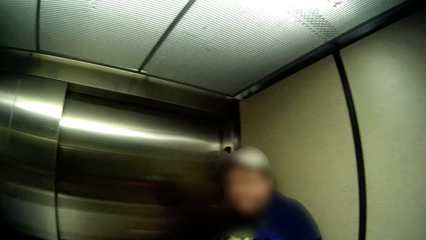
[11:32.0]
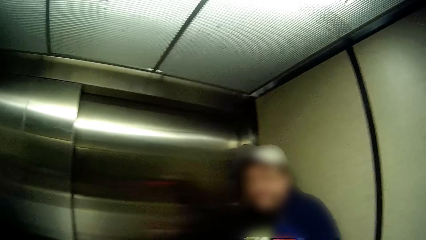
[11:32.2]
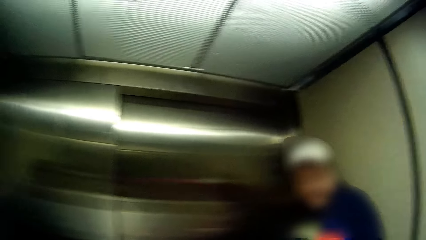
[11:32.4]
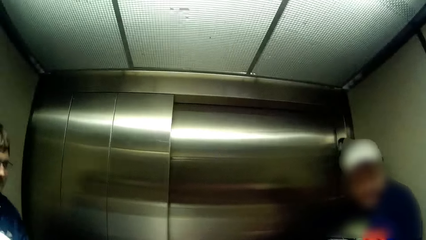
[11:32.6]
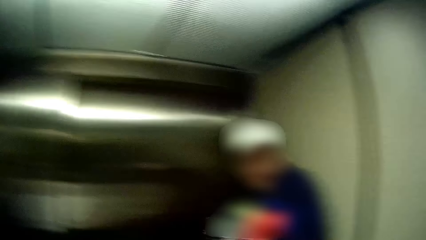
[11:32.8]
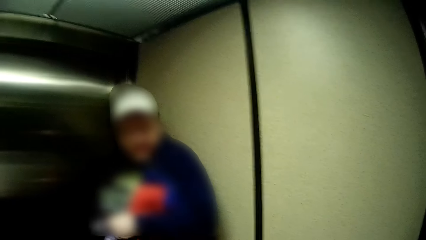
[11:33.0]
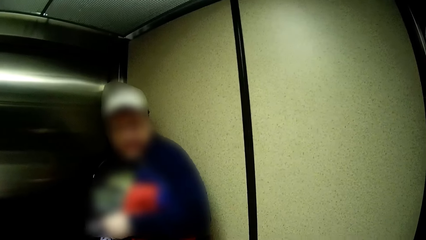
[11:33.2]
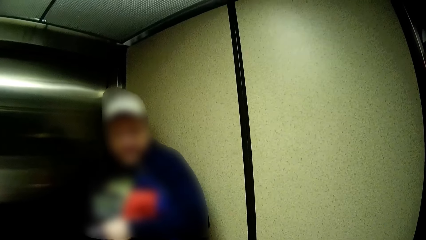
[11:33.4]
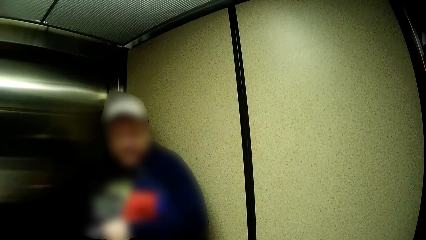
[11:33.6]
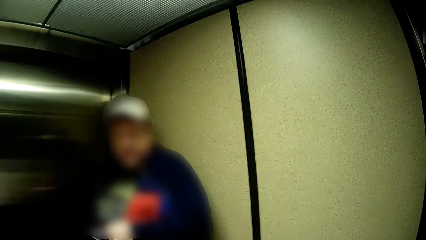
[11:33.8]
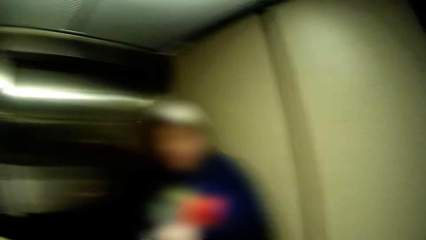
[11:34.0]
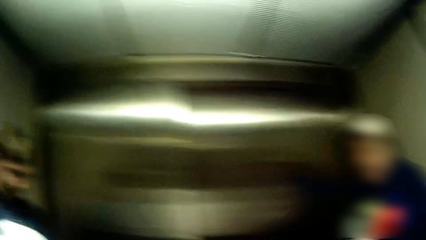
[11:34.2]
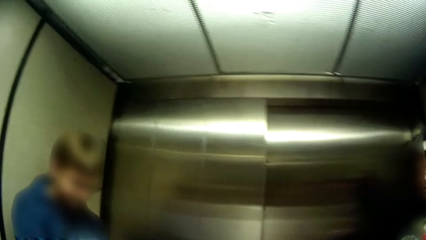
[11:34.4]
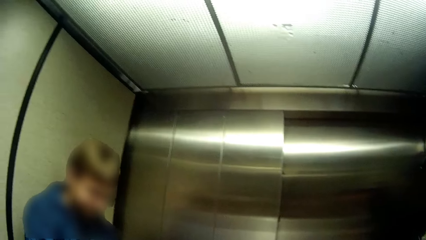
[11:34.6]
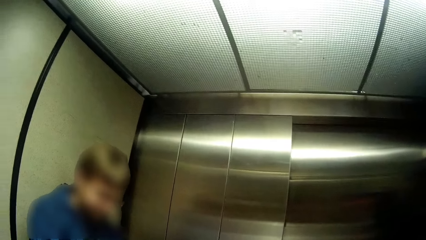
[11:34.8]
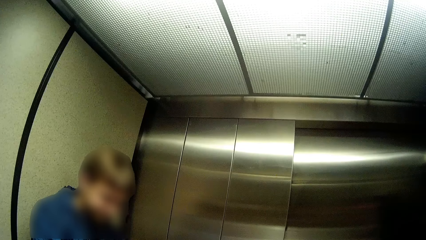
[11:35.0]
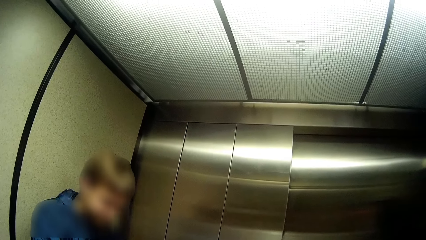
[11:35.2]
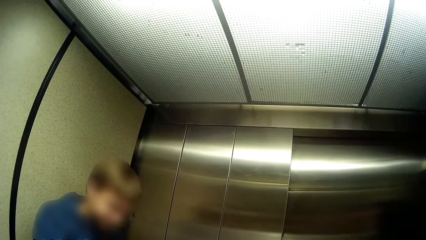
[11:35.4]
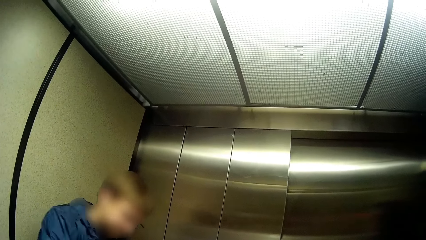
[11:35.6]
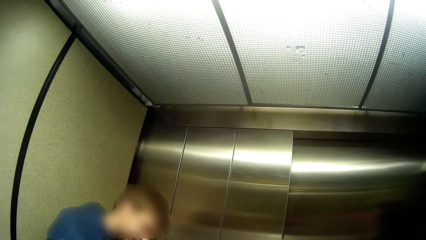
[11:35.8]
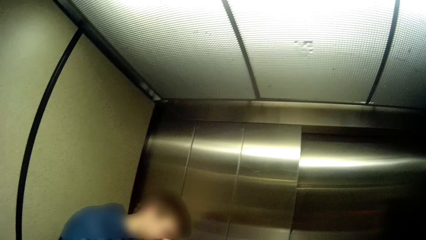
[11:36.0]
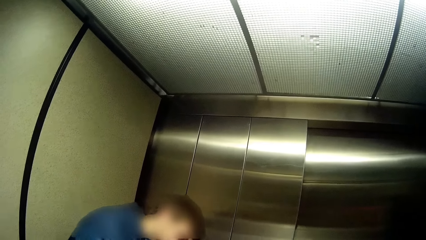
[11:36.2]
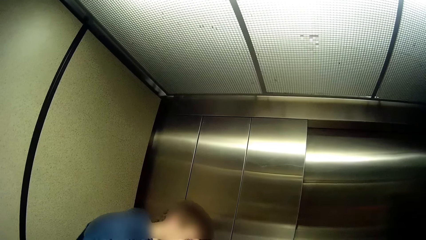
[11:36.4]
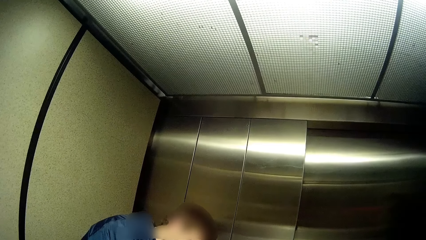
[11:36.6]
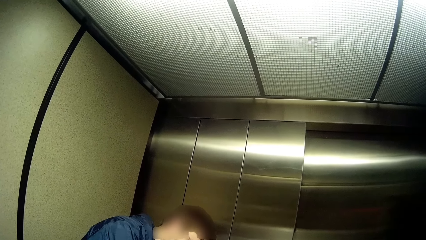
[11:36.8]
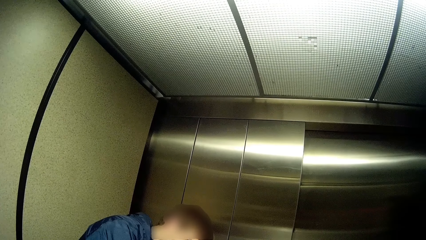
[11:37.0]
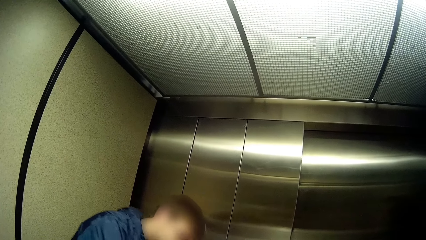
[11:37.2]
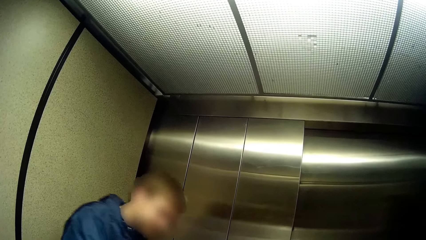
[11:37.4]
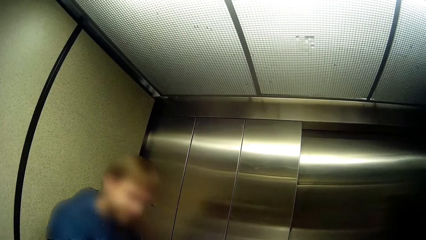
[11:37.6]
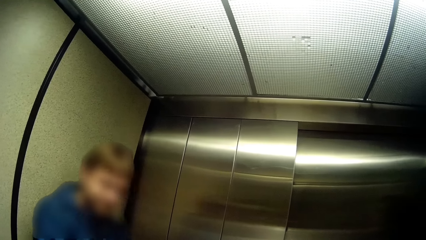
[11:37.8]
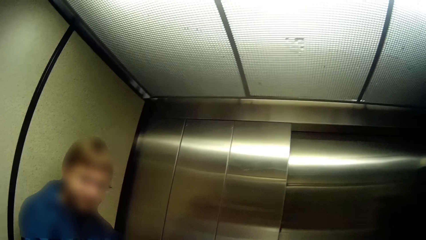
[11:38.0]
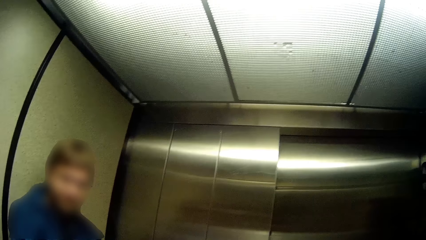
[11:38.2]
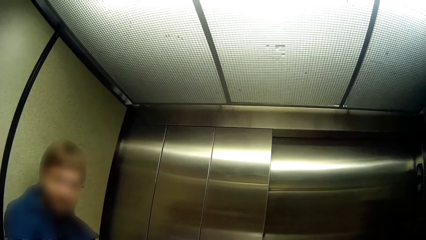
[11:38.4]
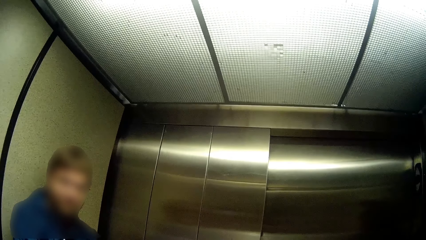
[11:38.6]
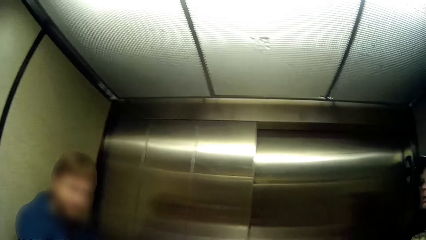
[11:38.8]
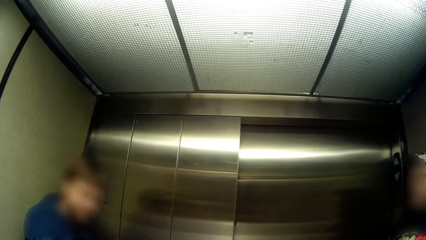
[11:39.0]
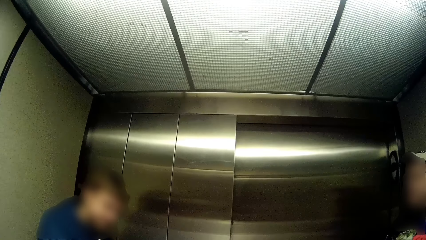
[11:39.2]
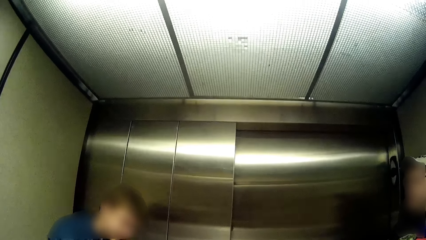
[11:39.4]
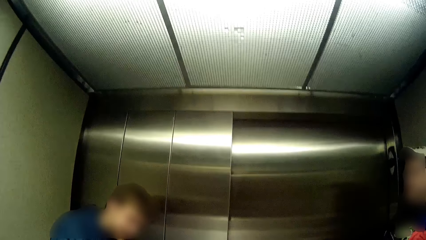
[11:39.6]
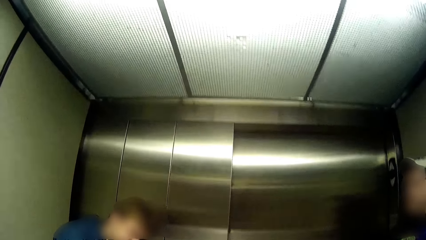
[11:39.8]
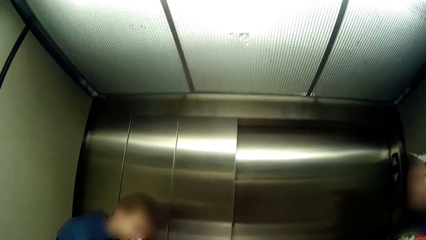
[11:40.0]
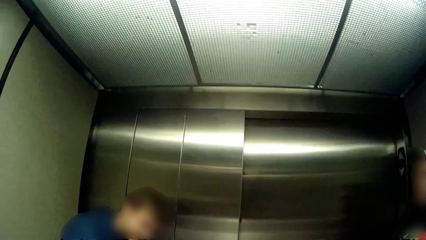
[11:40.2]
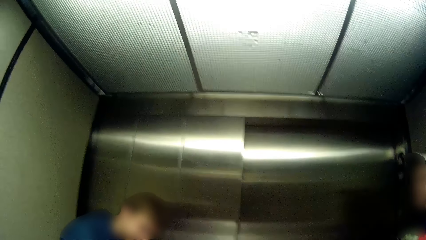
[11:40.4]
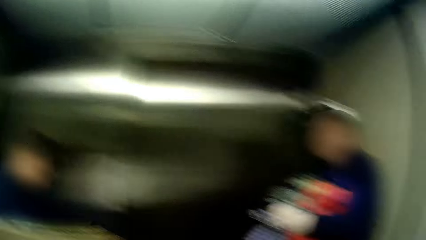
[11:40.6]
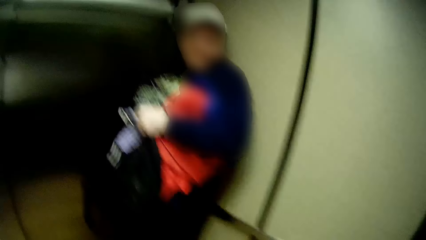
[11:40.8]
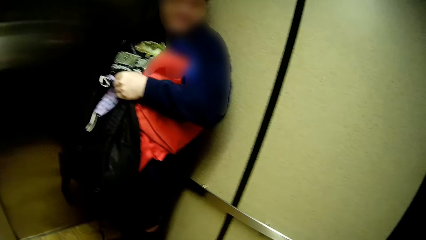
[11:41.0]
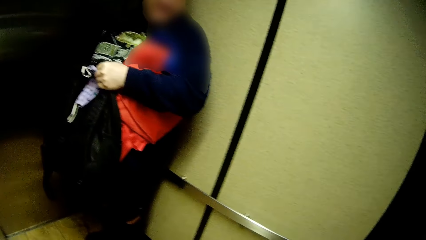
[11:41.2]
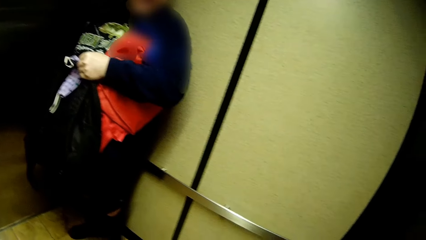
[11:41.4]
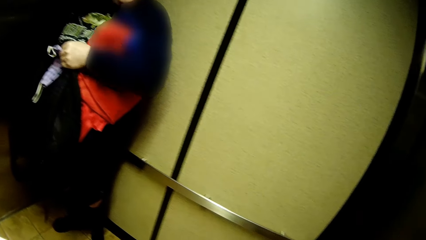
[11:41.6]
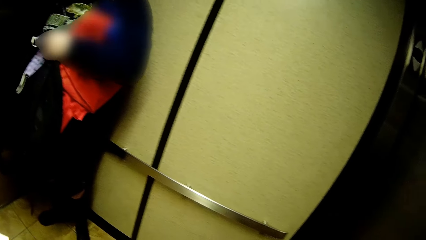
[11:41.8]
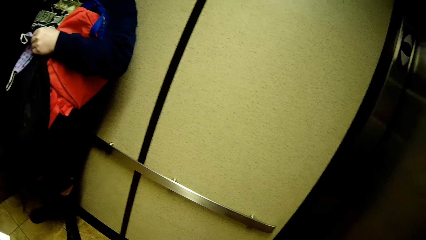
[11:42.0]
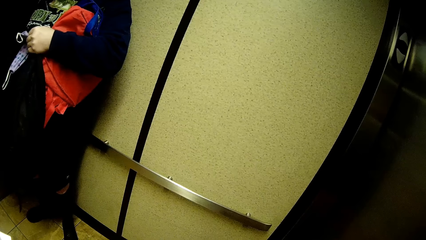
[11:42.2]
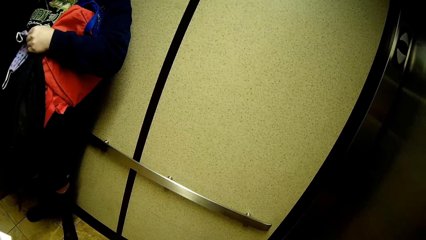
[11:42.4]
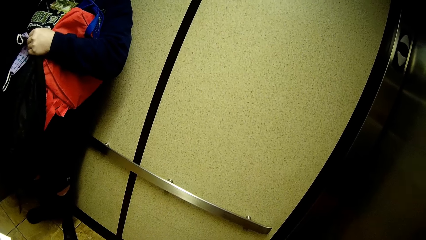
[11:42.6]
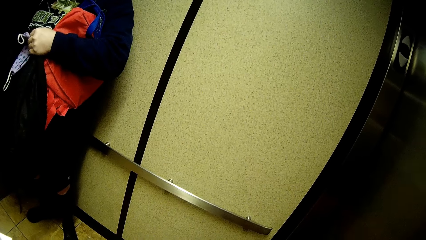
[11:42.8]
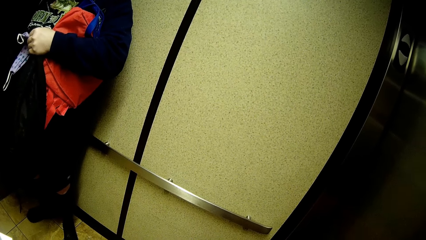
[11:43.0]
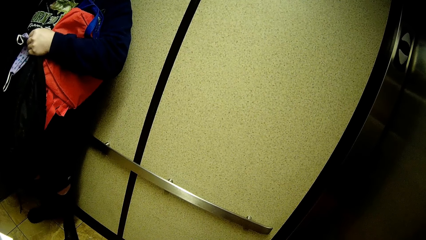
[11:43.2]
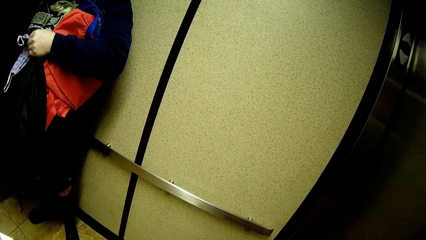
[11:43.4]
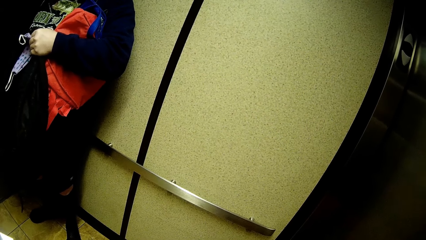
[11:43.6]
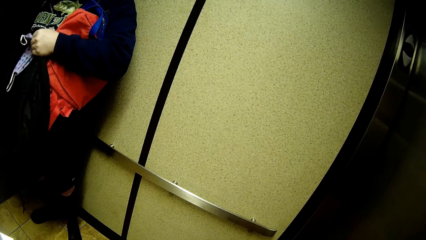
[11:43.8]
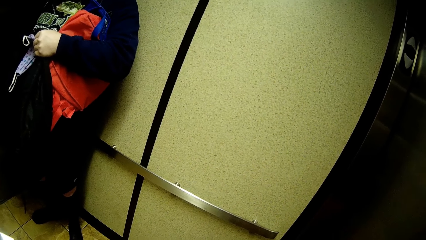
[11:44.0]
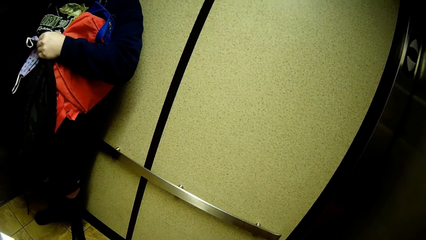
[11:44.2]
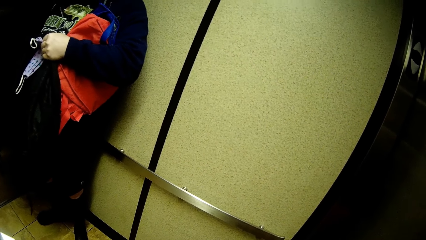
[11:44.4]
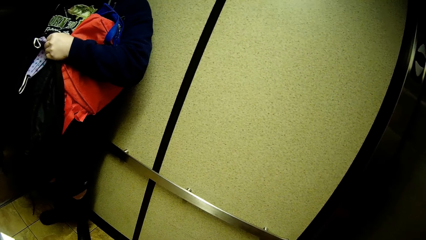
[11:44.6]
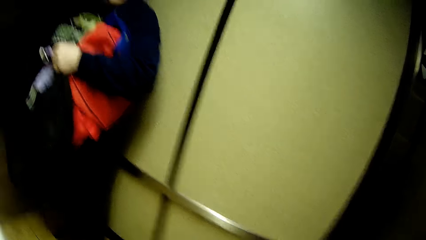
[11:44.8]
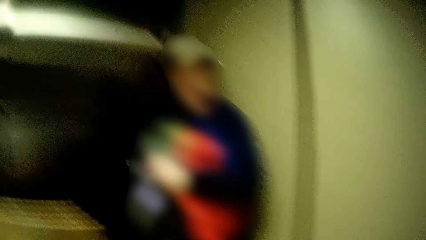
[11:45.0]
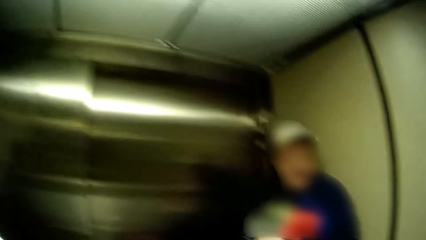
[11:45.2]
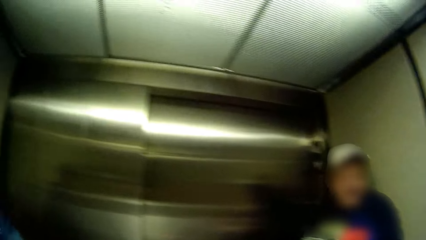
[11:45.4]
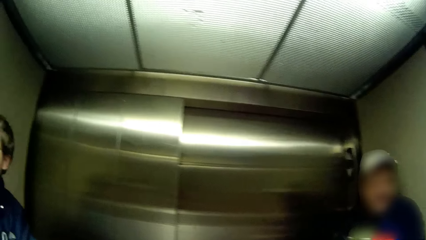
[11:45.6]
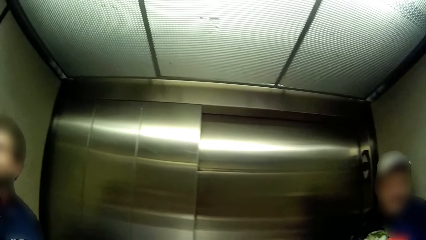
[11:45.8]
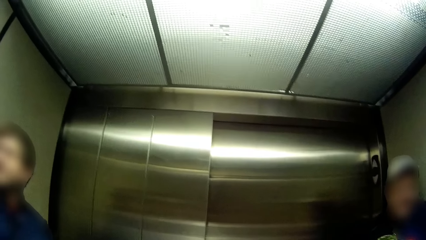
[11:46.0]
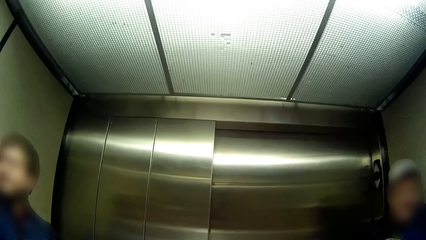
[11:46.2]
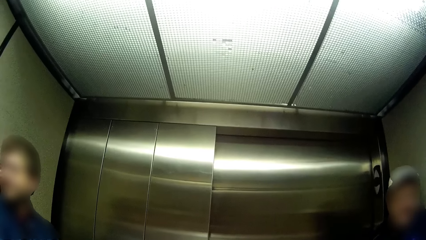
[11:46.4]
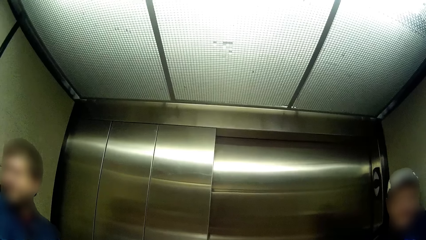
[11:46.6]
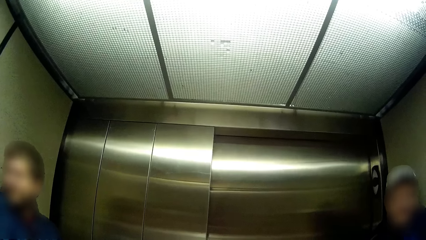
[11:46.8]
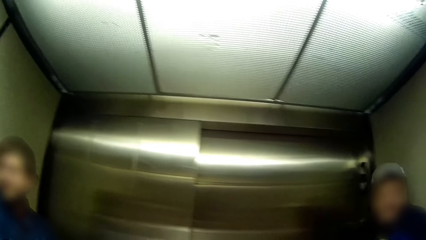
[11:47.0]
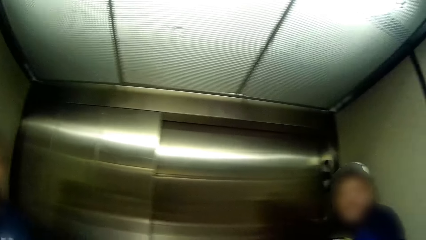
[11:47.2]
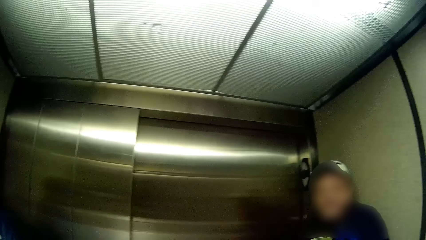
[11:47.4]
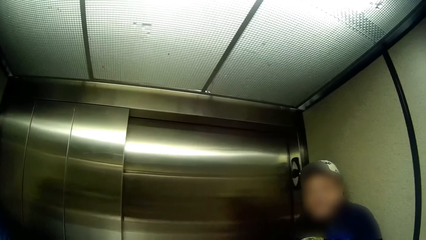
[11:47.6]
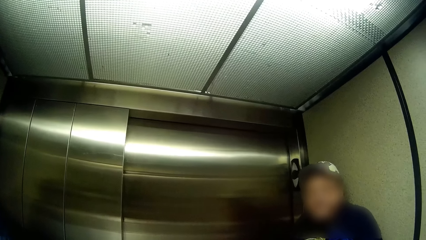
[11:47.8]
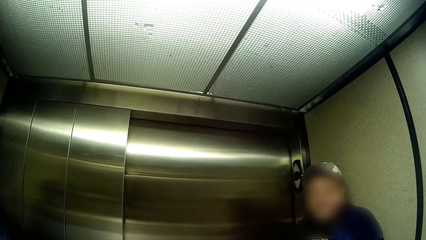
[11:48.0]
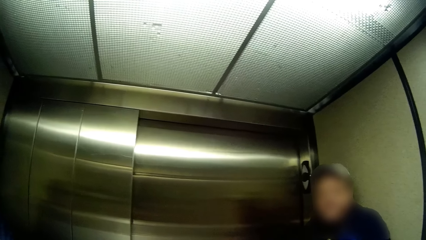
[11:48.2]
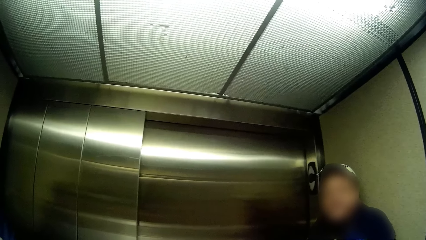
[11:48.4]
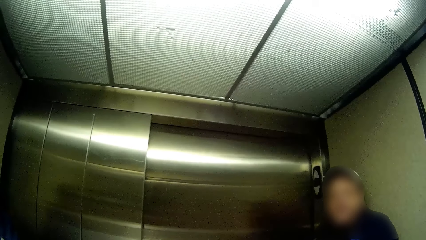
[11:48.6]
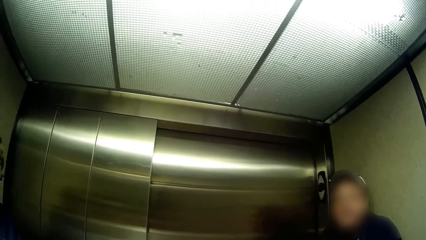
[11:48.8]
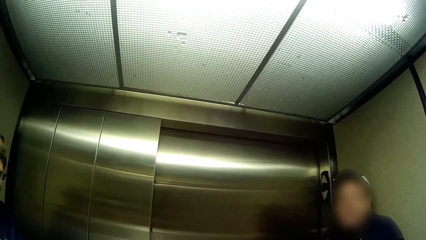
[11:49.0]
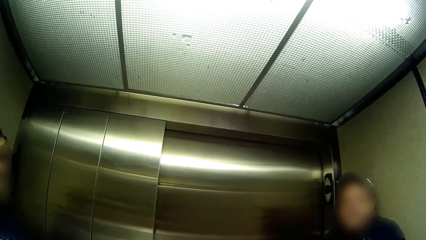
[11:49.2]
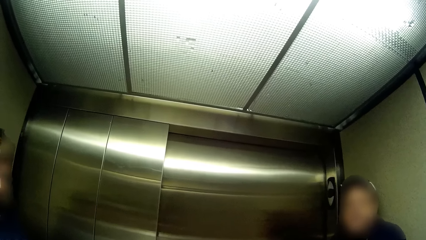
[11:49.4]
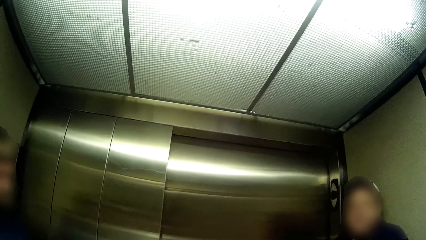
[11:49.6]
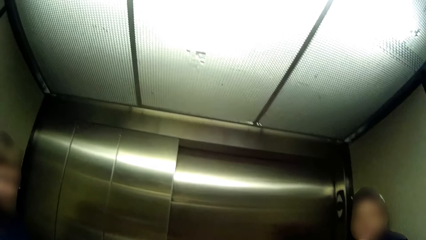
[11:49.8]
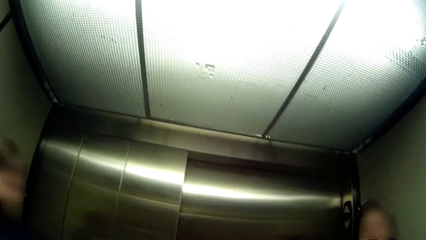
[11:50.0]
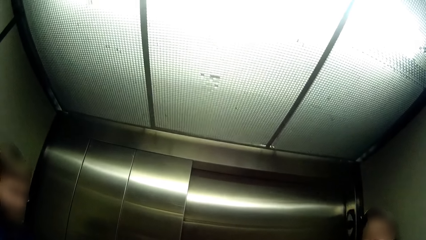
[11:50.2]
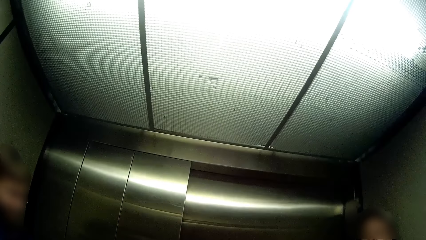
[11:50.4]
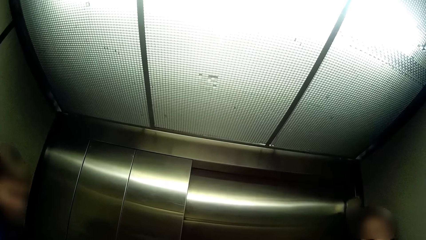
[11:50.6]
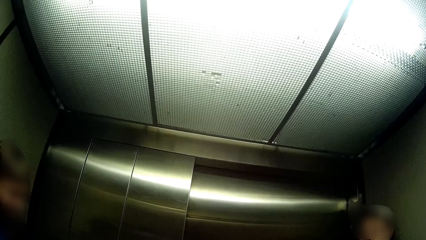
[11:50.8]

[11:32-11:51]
The man talks to the girl. The camera wearer gets into the elevator. They talk to the girl. The girl talks to the man. The camera wearer talks with the girl.
